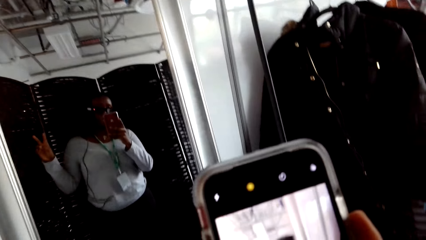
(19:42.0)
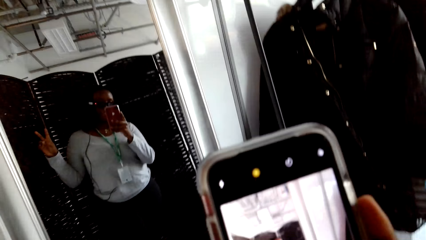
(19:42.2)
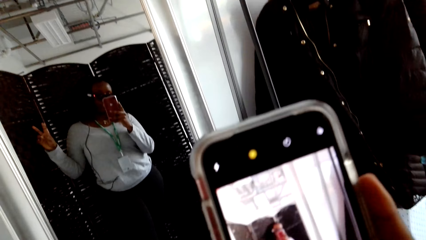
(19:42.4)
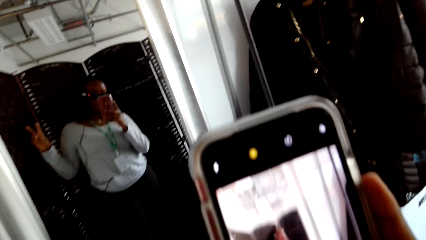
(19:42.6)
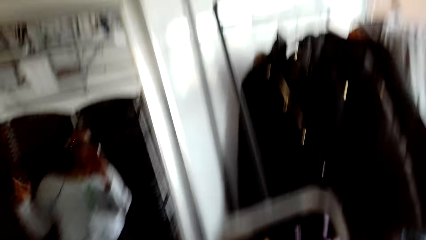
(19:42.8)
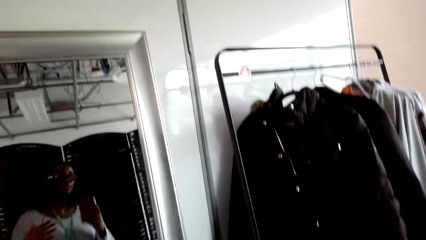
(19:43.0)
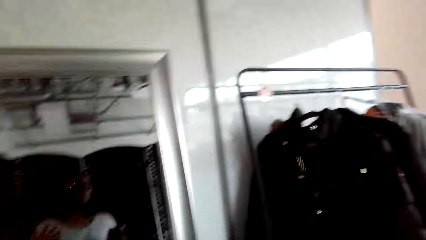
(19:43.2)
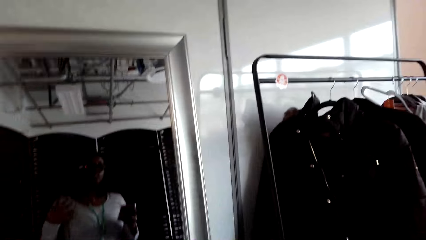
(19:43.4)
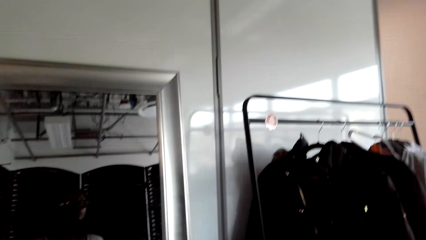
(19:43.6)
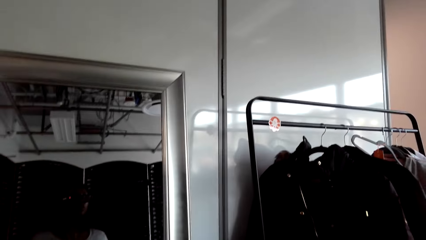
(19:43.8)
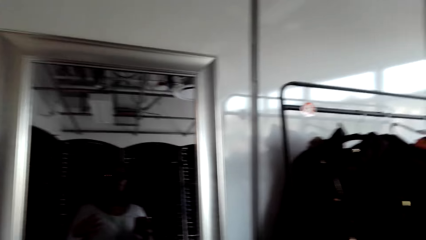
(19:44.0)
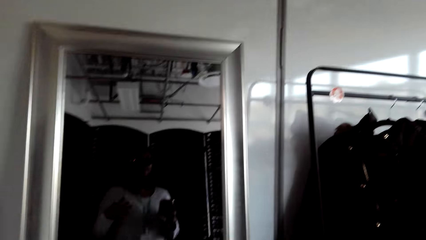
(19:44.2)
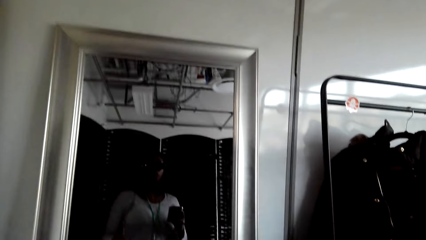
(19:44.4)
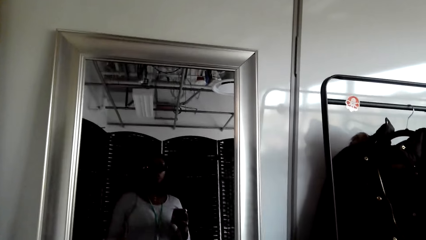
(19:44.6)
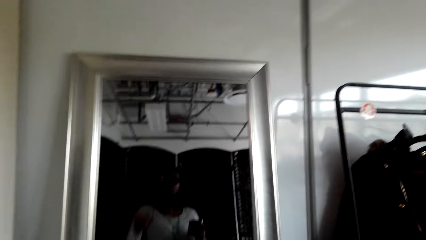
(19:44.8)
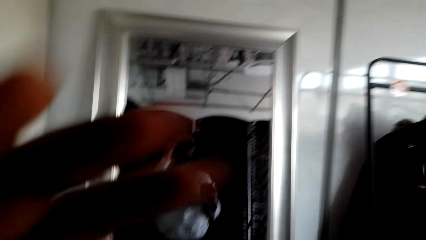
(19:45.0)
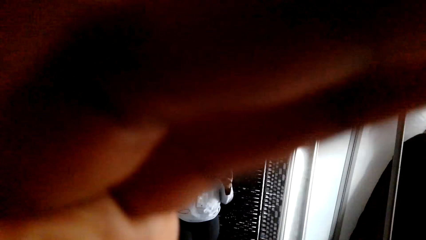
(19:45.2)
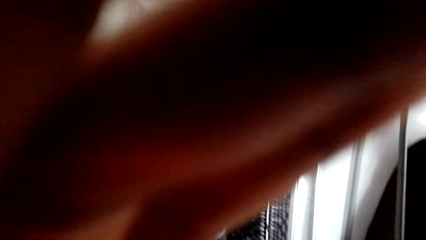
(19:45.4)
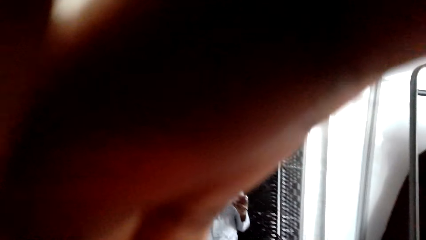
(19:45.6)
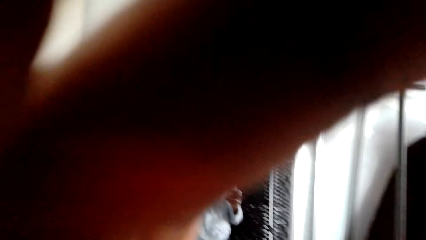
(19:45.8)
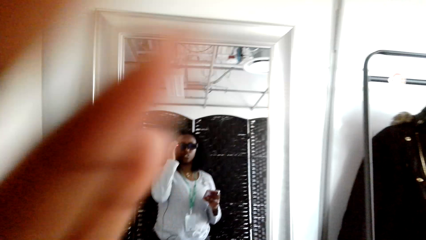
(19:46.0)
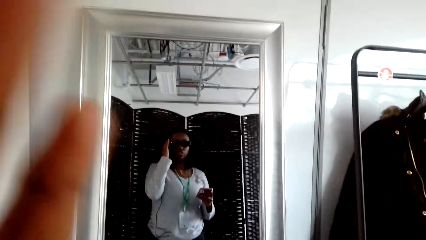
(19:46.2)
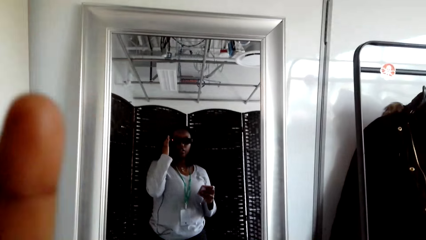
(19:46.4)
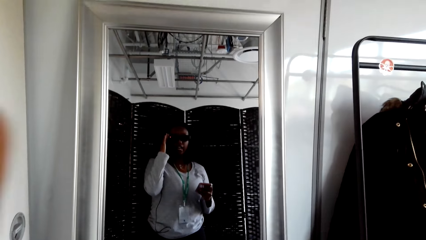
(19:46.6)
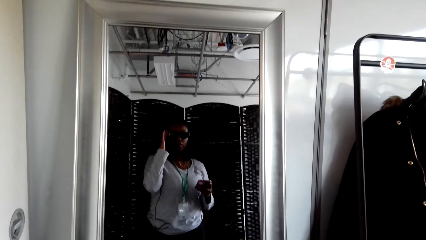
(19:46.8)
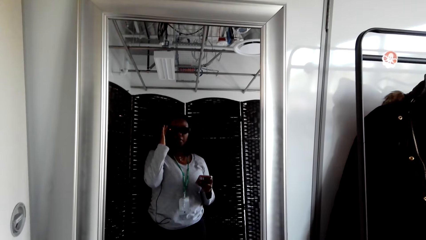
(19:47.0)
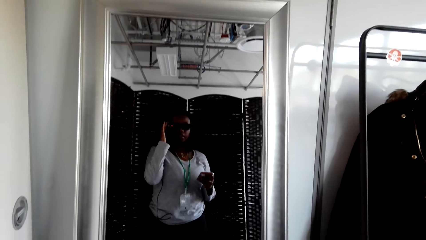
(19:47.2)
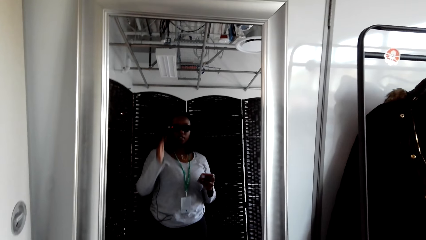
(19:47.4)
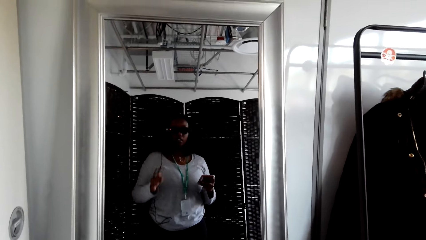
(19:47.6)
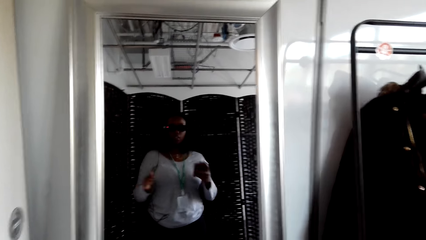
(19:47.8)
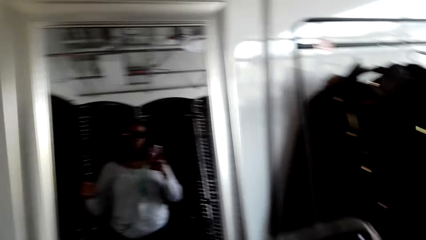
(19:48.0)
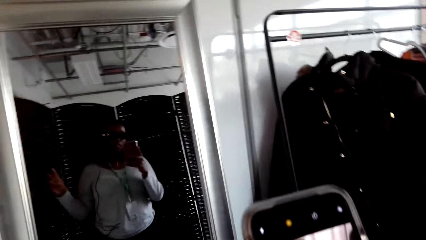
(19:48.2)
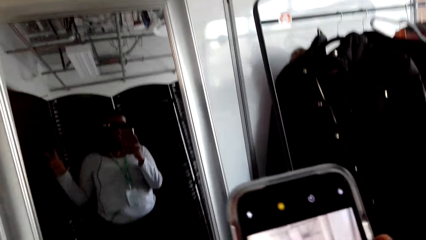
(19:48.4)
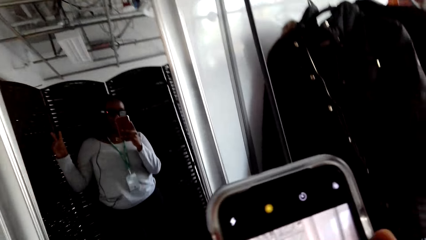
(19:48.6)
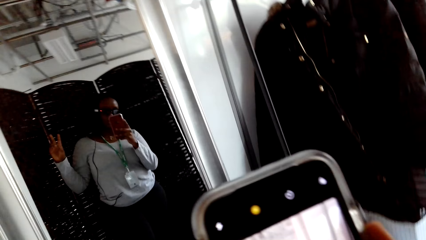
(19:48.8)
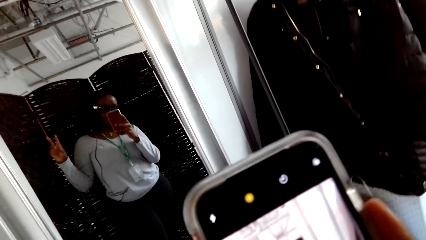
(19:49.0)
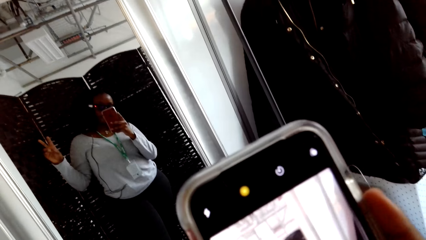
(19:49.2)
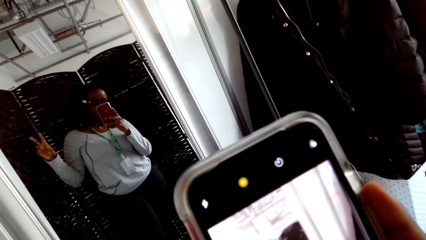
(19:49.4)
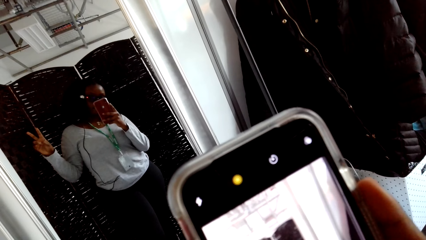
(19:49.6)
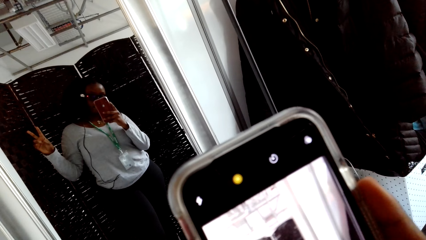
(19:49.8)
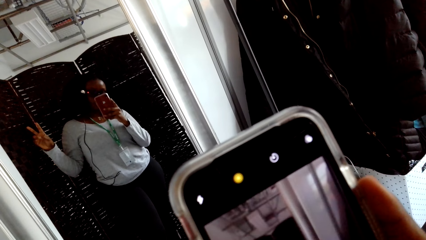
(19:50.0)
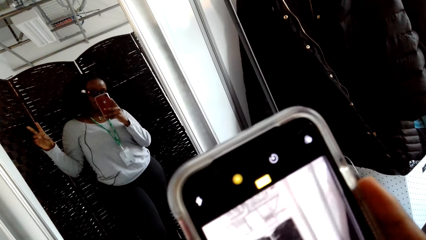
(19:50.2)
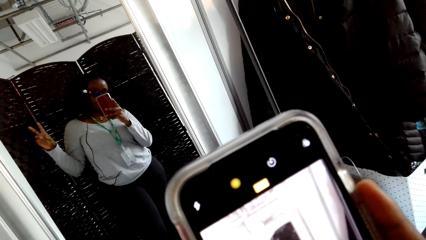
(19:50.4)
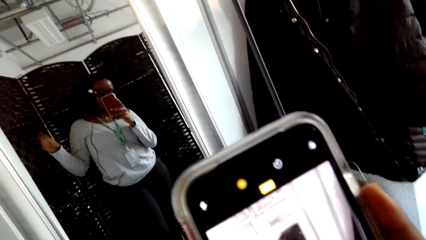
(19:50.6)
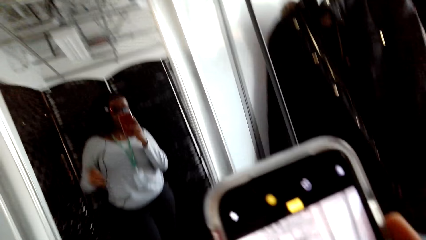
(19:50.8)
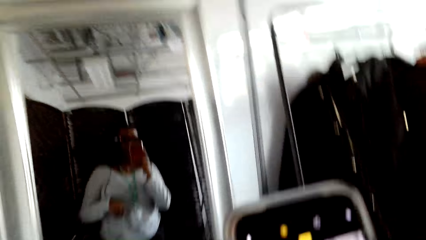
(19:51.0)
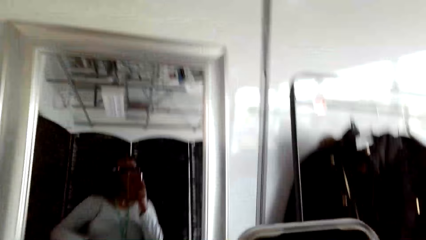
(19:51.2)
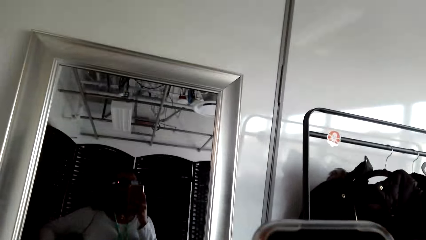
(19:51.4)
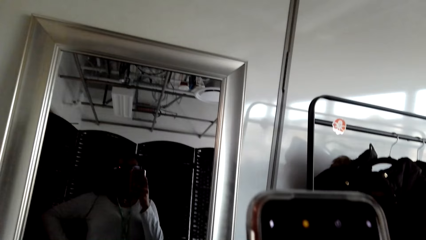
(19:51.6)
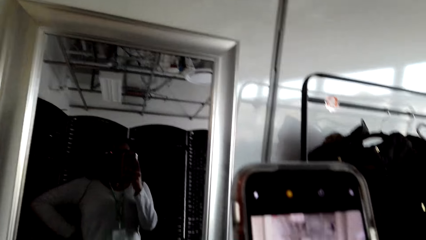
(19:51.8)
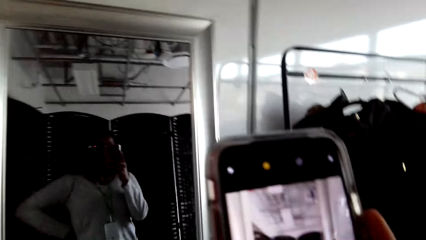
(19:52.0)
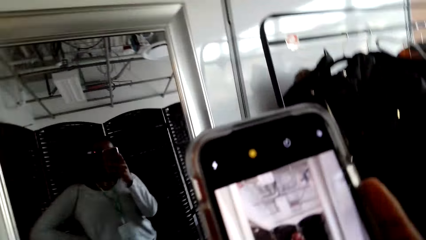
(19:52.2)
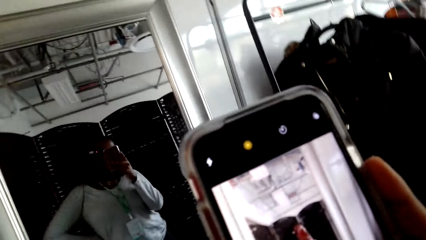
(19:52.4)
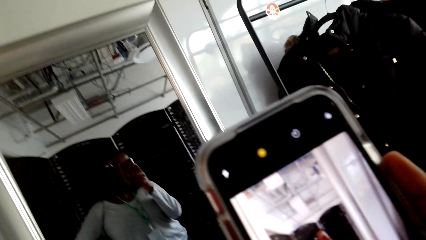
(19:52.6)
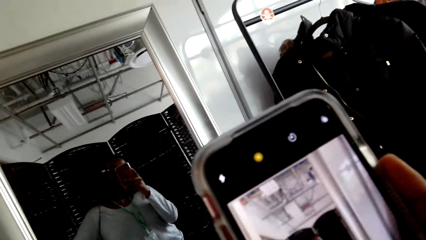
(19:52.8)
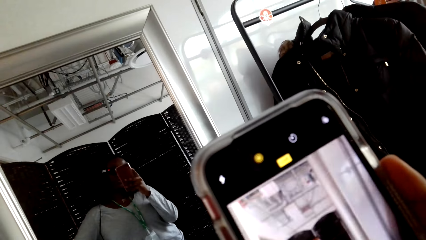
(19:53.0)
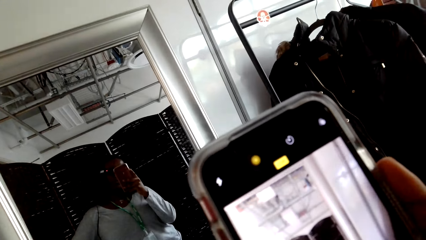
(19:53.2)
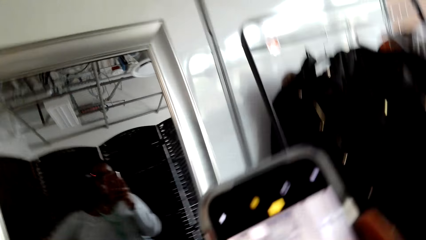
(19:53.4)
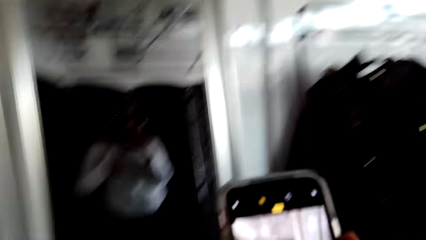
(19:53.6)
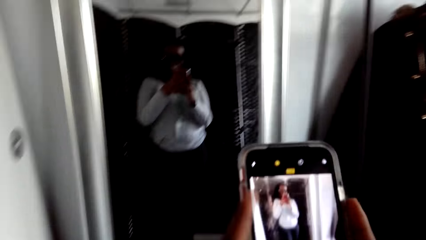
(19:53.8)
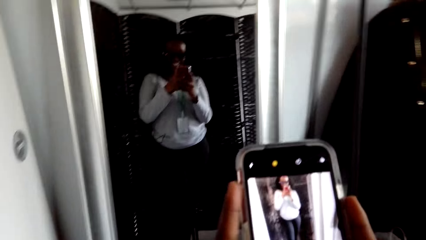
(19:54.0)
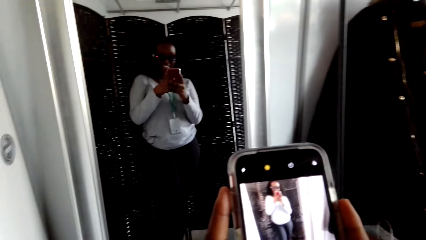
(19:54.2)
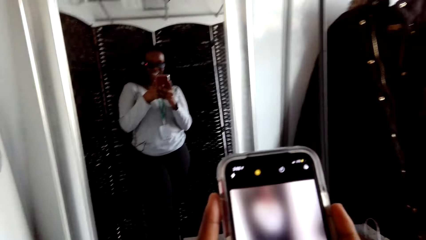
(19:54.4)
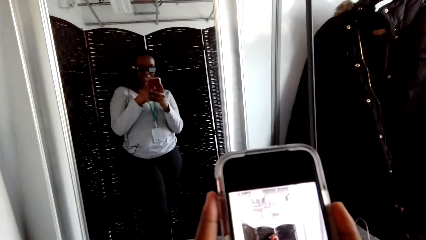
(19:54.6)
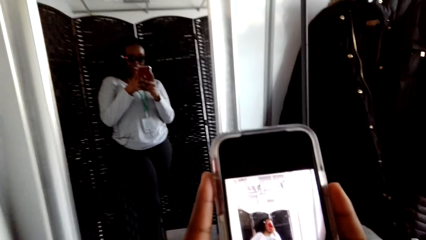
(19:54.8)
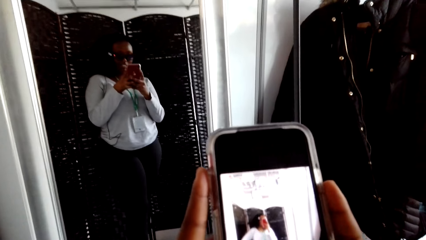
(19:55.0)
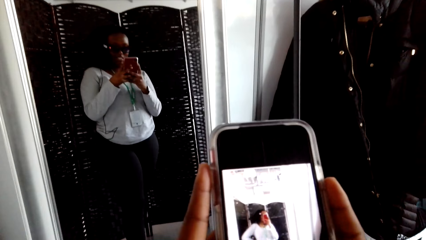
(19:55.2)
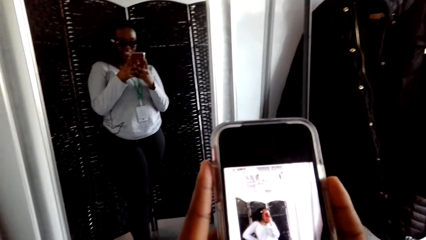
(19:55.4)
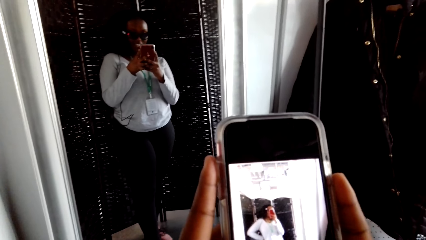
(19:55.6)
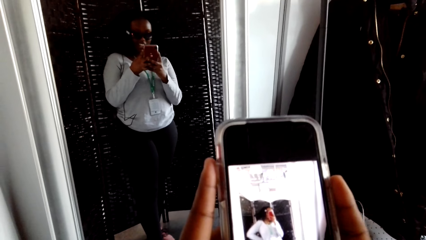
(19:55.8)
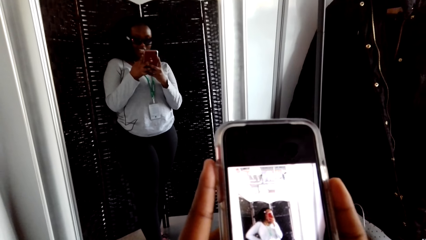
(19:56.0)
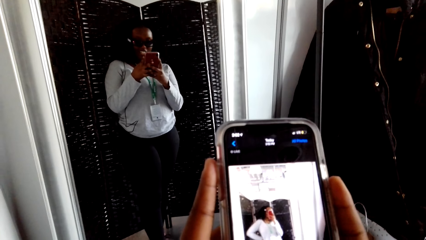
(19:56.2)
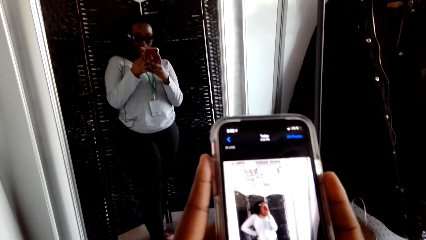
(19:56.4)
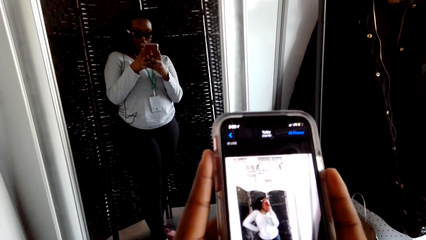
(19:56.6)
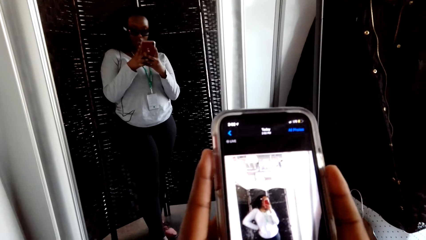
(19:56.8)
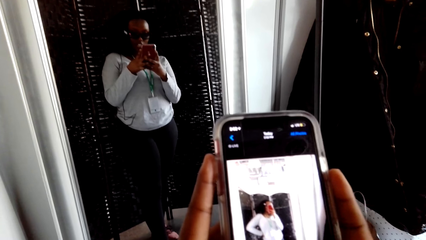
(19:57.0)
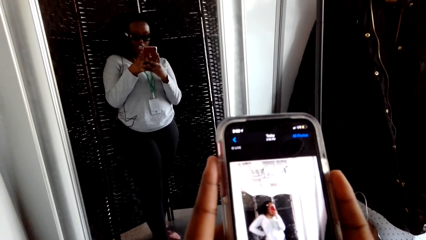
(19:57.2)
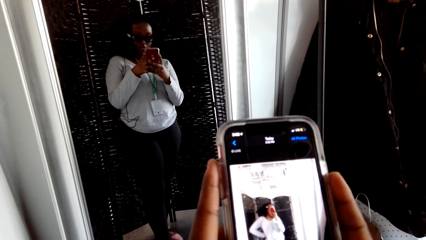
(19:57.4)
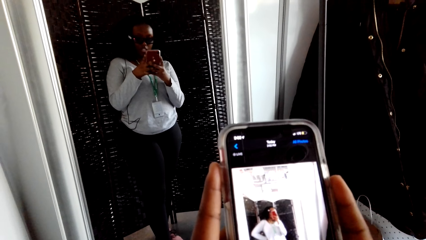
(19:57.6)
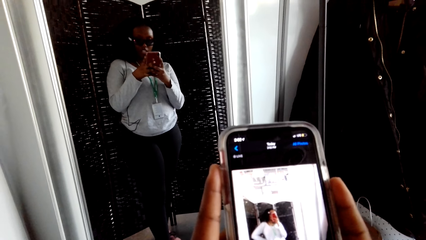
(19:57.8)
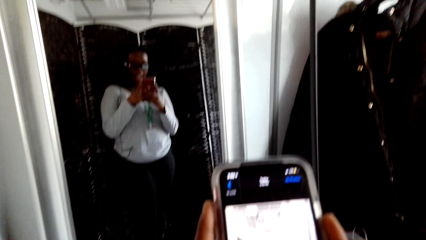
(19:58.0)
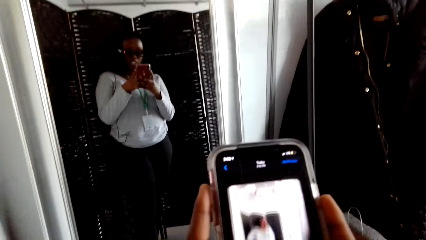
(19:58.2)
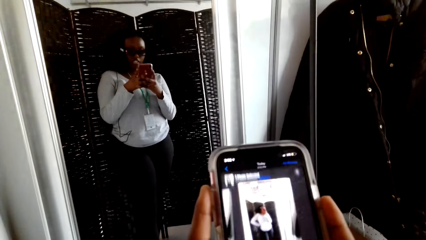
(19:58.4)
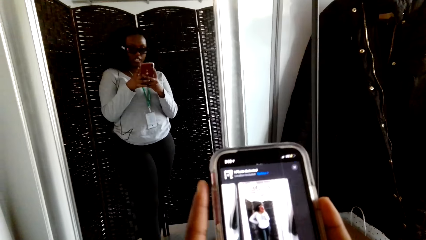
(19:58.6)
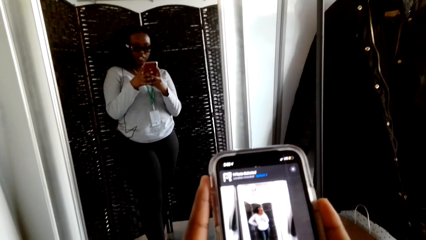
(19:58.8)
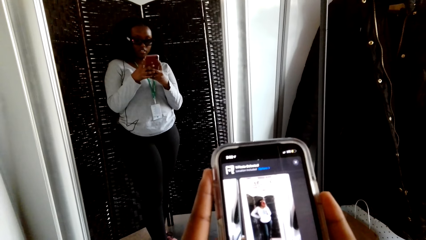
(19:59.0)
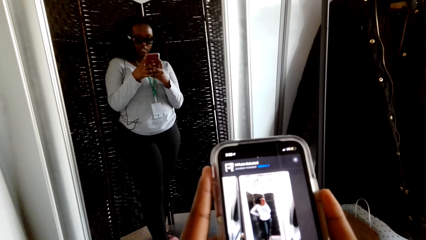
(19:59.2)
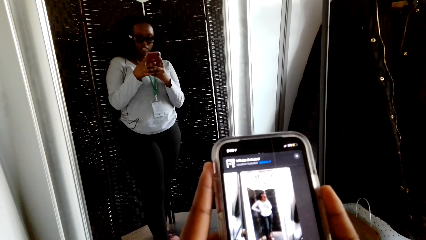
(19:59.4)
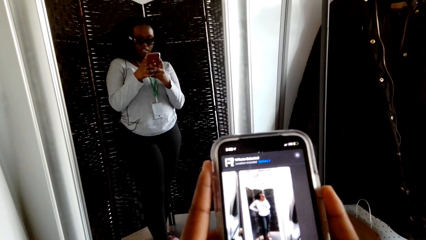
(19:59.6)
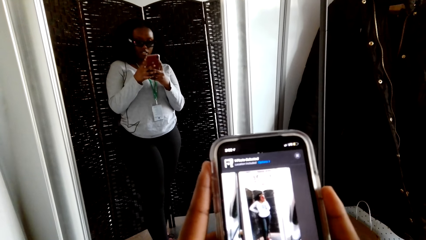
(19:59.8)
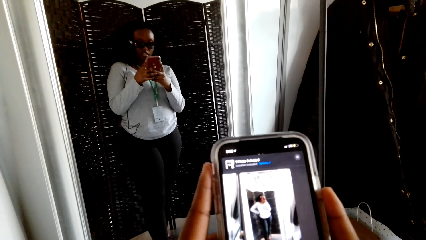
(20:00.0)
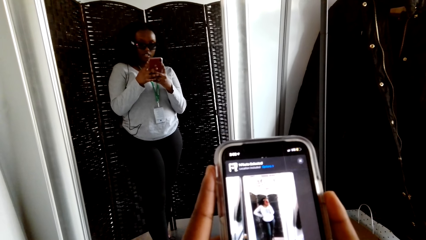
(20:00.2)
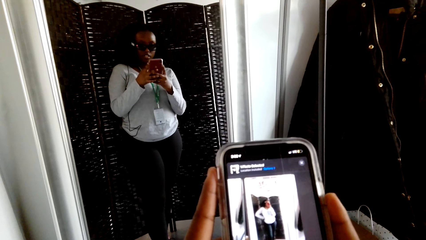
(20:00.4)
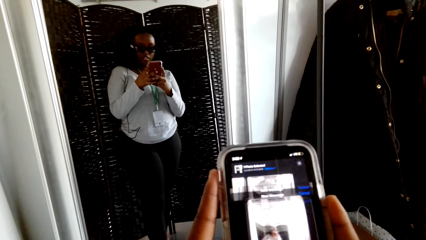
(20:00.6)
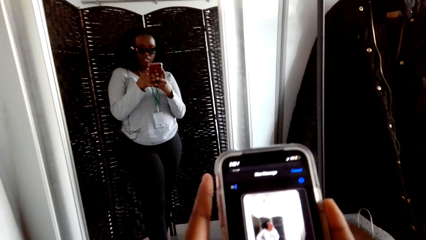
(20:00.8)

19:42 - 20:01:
The camera wearer puts up the fingers. They take a person's photo. The person poses for the photo and picks up a phone. The camera wearer talks with the person. They fix the camera. They put a hand on the camera. The person touches the glasses. The camera wearer takes the person's photo. The person poses for the photo and picks up the phone. The camera wearer puts up the fingers and holds up the phone. They put a hand on the waist. They laugh. They hold the phone with both hands. They talk with the person. They scroll the person's photos. They talk with the person.
